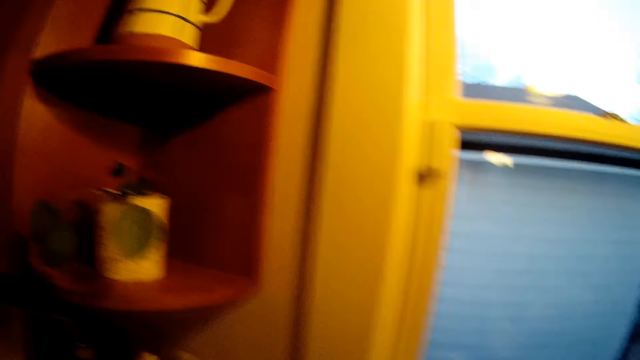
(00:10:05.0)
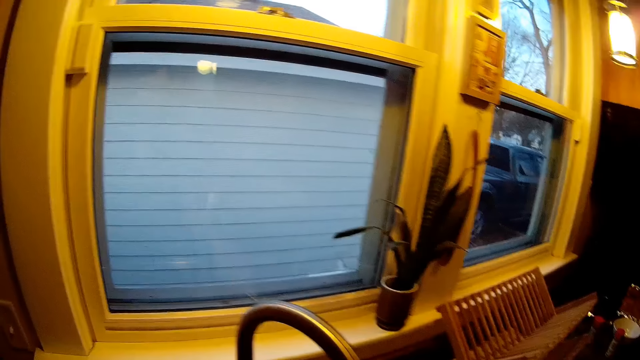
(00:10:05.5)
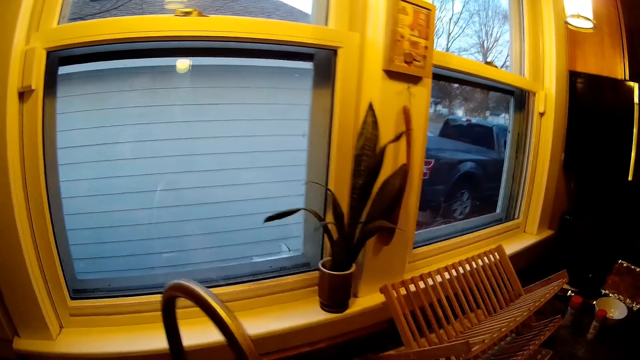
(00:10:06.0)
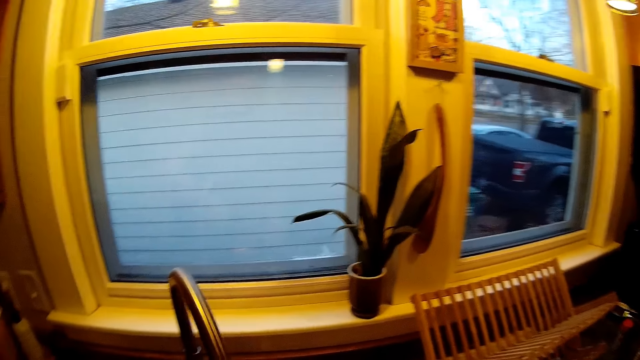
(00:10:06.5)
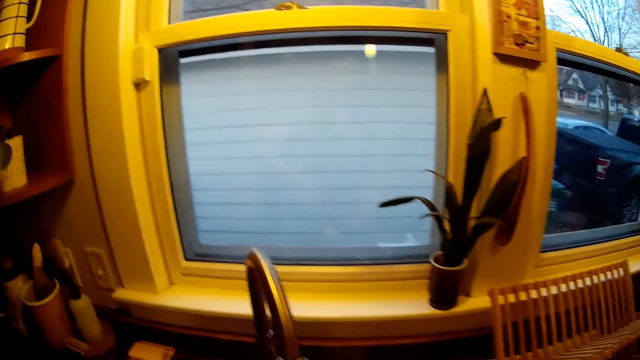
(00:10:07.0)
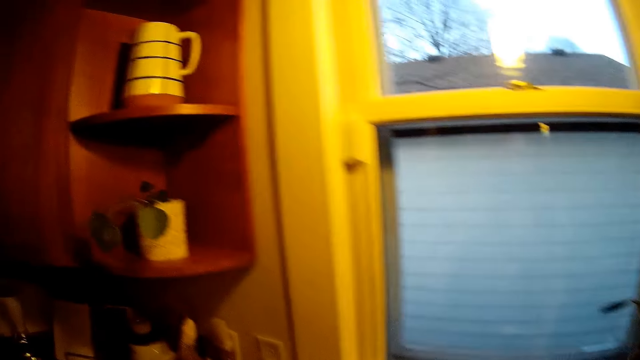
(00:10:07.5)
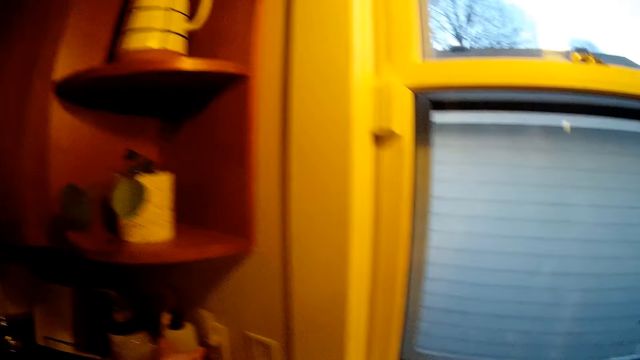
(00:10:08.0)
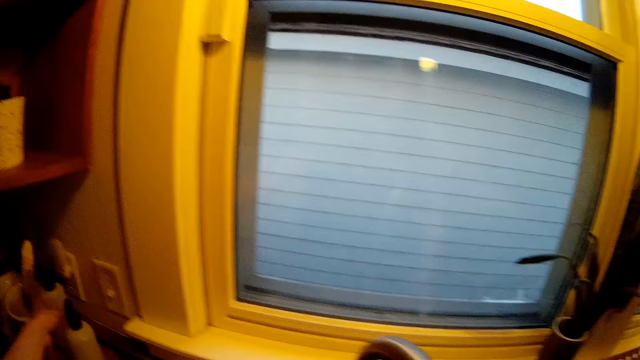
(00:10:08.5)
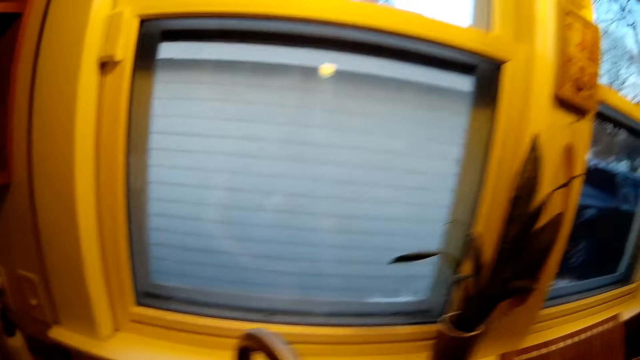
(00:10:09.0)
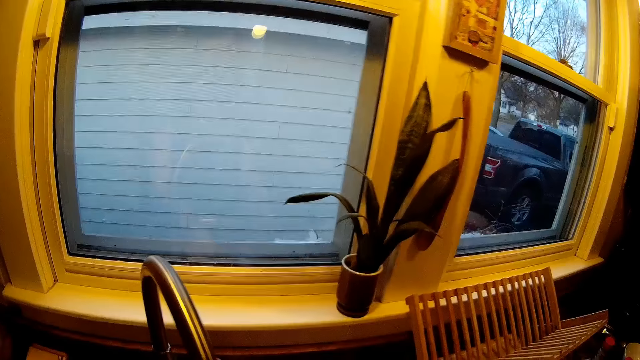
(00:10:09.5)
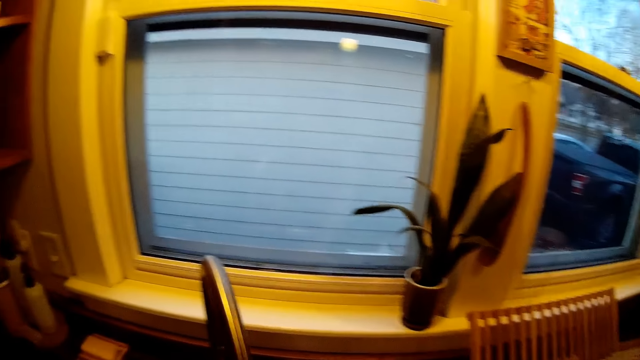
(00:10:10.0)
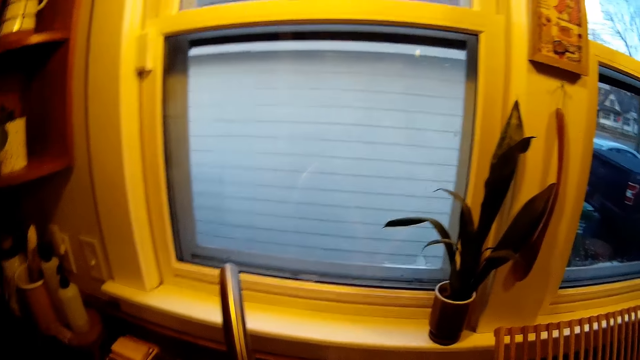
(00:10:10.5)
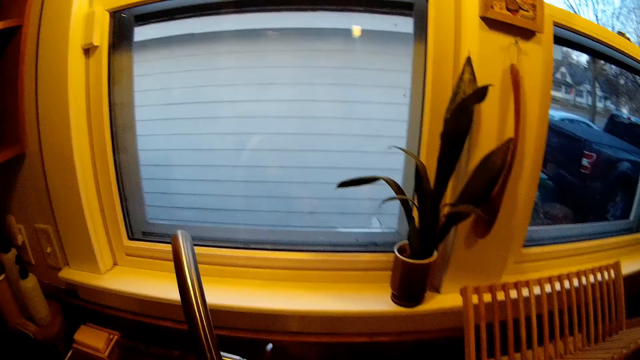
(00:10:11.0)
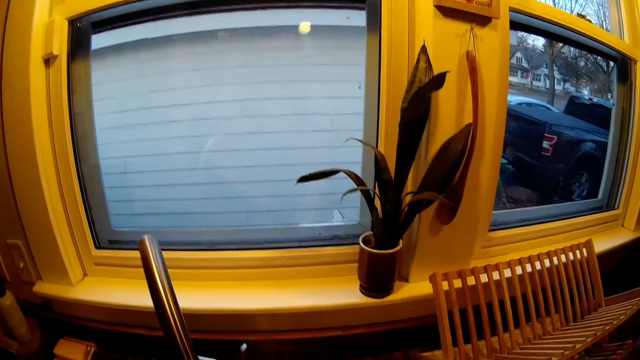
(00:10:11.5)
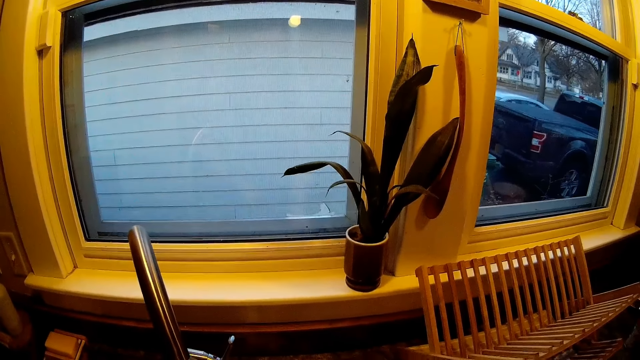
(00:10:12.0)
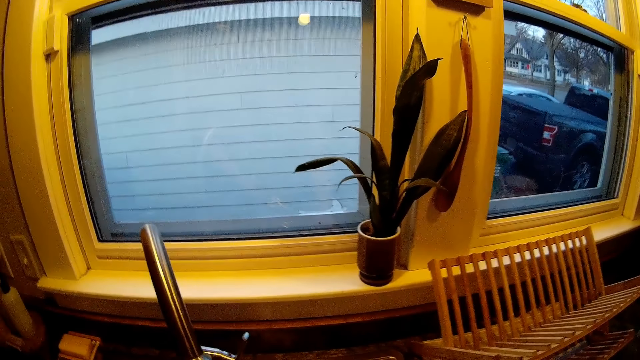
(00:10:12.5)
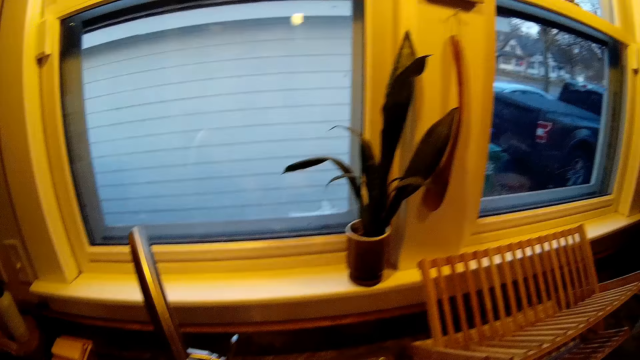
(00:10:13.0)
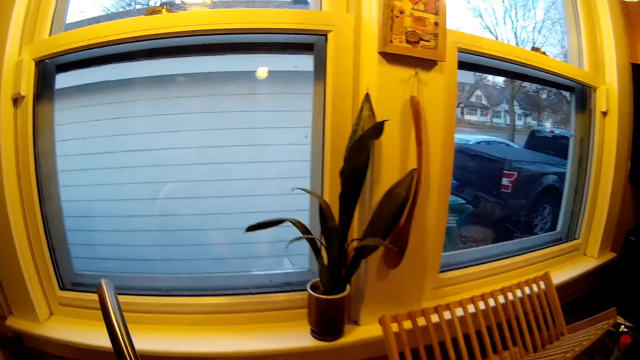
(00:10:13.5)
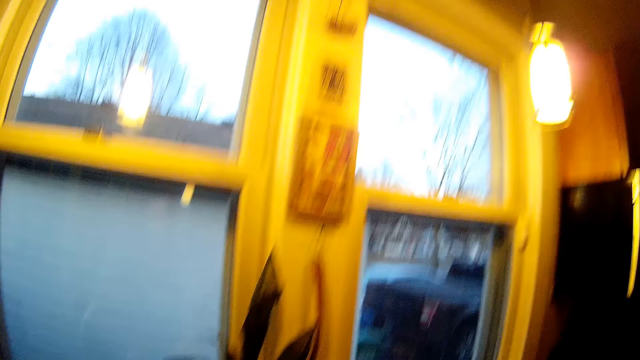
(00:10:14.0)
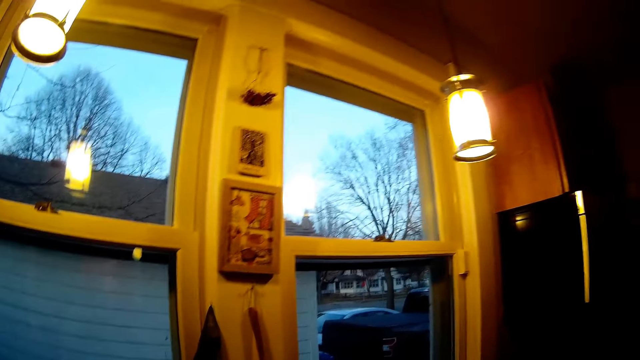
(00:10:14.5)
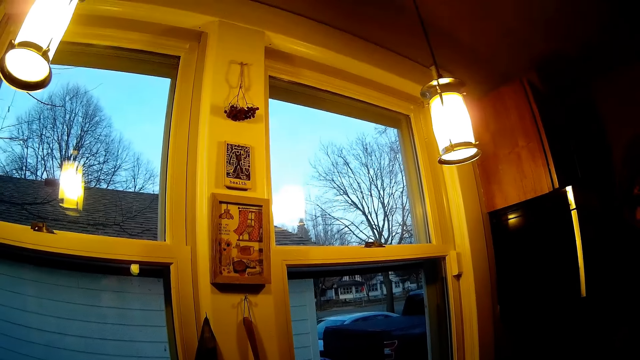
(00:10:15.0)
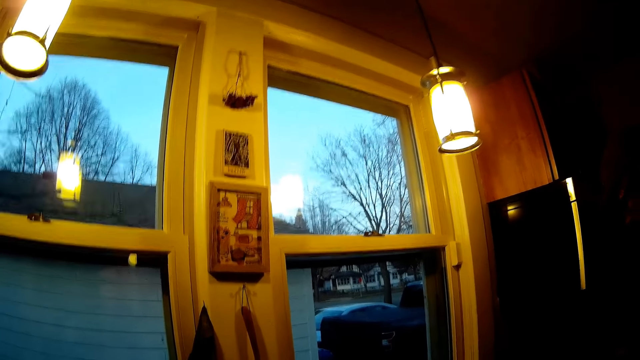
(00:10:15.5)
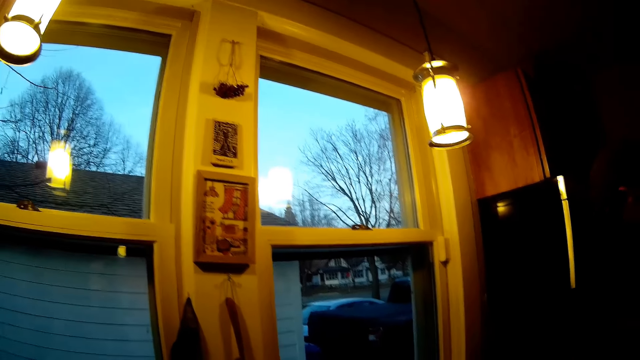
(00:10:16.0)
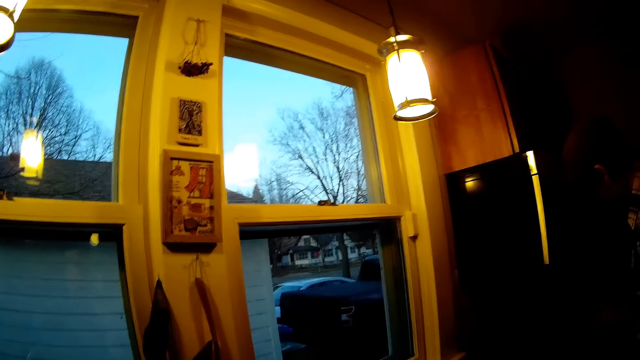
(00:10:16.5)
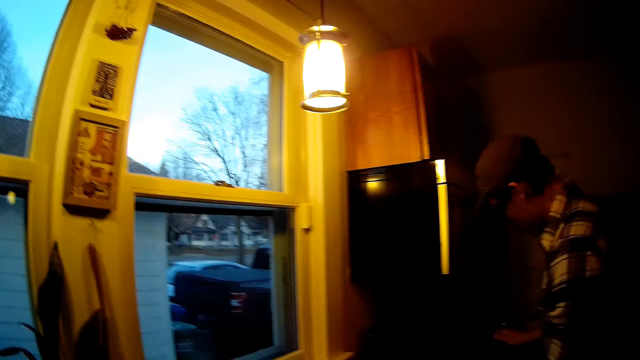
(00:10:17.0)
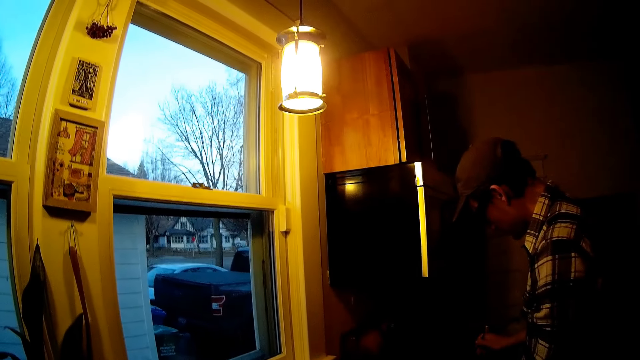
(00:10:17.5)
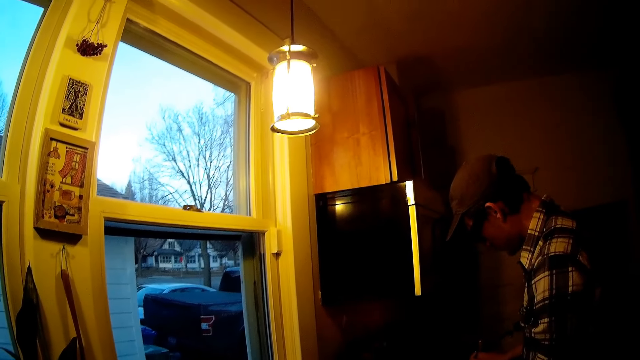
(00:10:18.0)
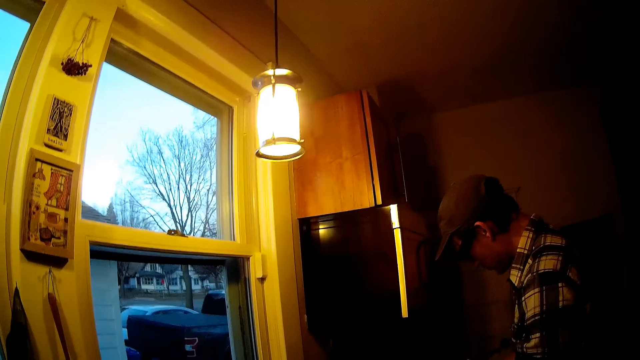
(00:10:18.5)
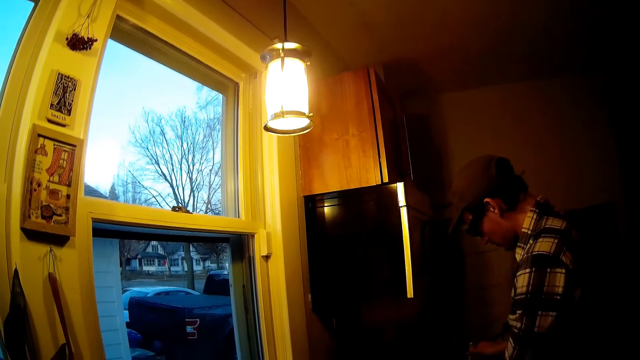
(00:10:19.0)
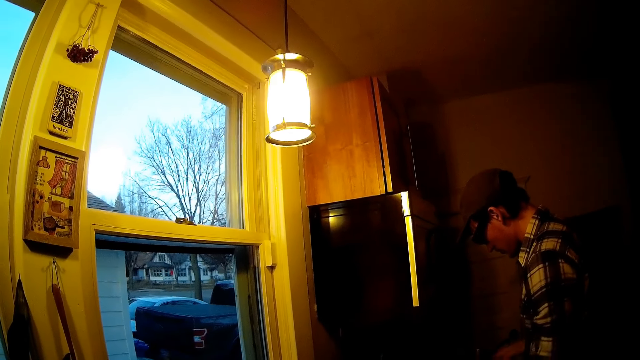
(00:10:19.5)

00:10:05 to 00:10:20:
The camera wearer places a dishwashing liquid on the kitchen countertop with her left hand. She talks to the man. The man holds a spoon in his right hand.

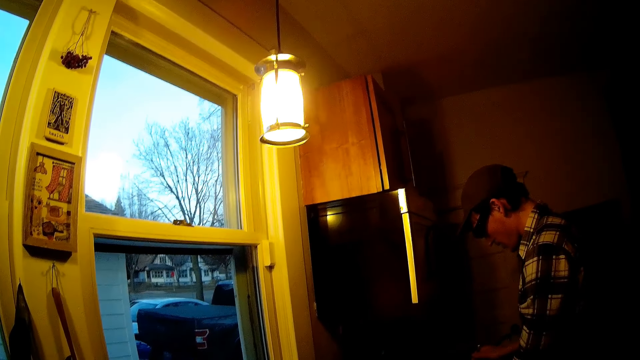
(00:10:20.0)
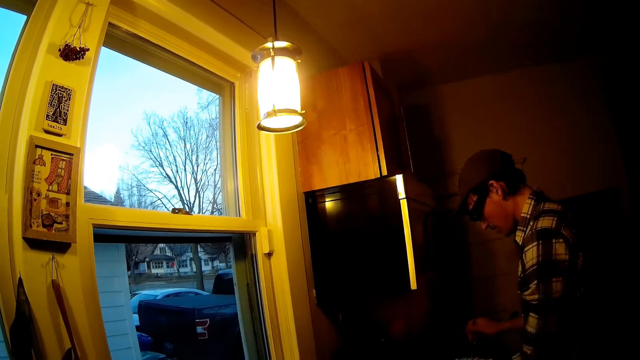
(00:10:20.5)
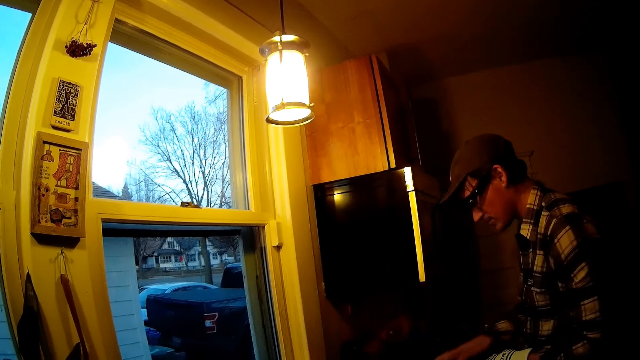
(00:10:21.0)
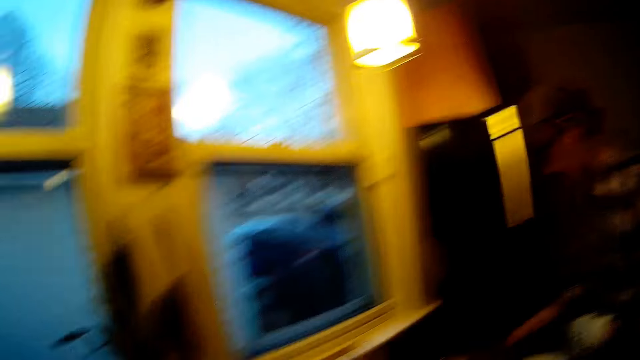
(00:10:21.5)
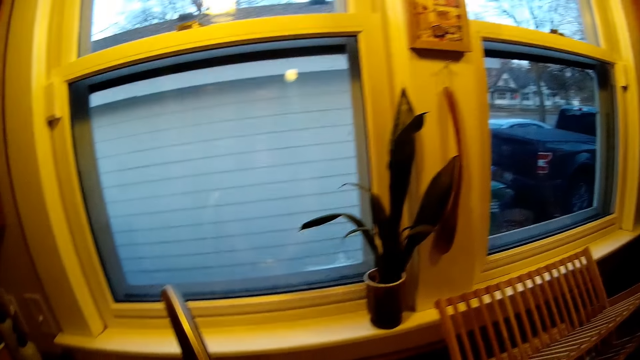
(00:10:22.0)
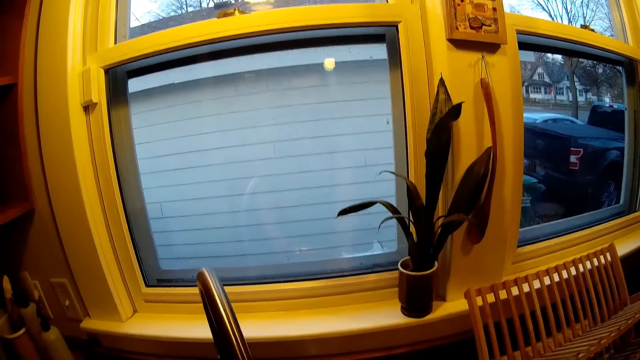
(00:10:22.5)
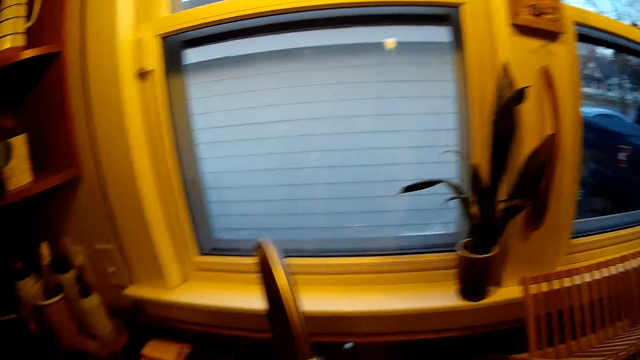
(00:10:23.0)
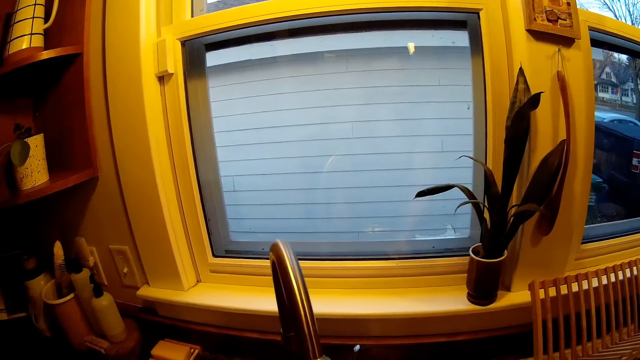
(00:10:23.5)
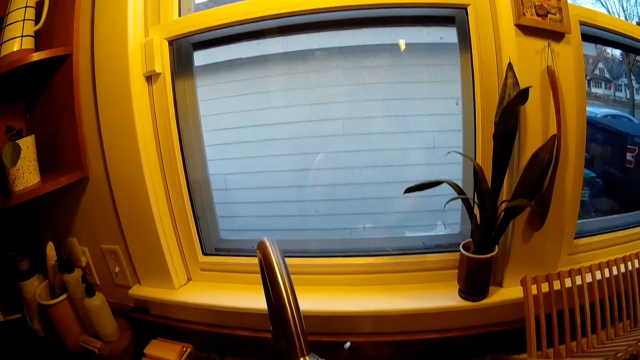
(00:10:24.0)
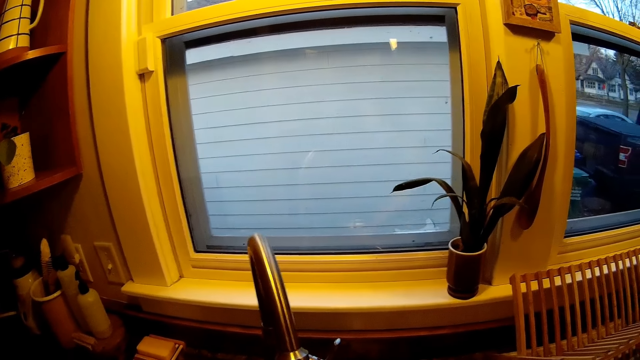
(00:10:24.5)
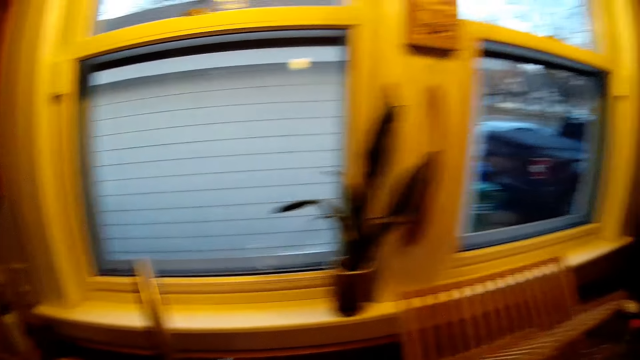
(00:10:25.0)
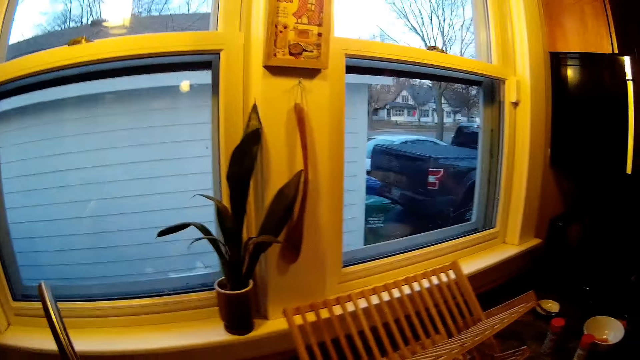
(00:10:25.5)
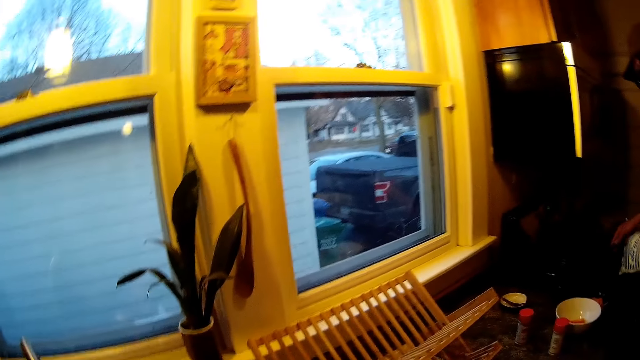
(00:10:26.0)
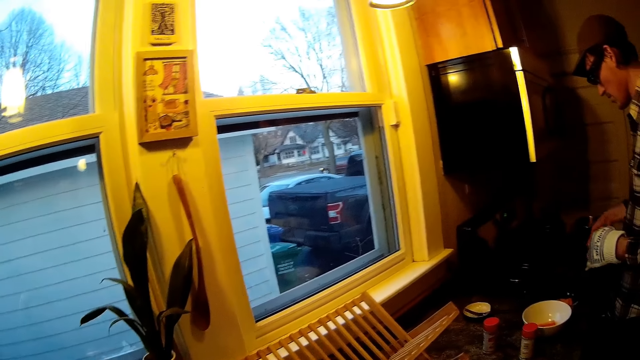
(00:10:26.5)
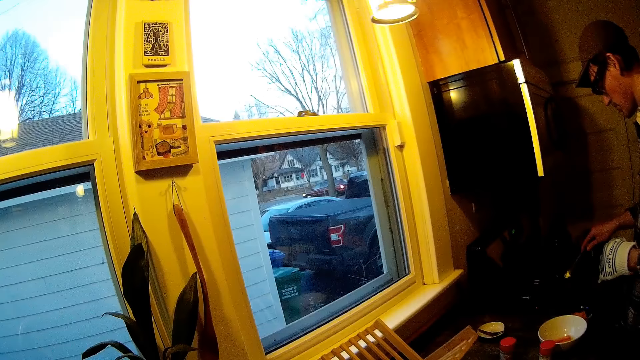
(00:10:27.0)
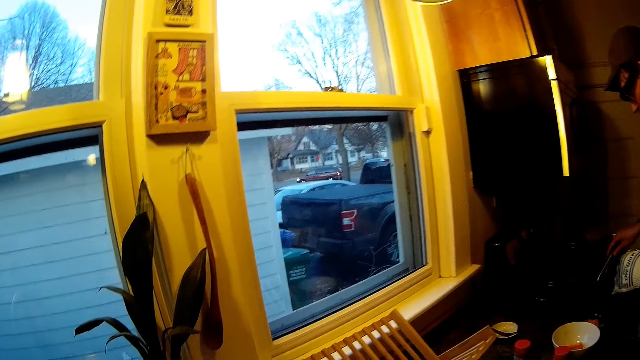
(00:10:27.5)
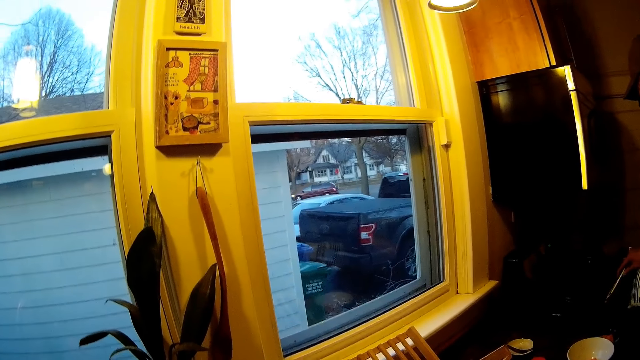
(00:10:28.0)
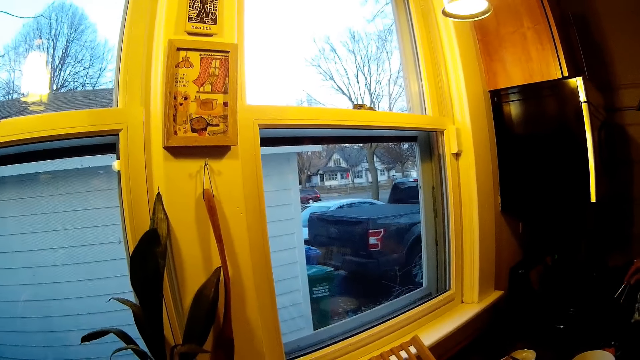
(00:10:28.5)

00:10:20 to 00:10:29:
The man places the spoon on the kitchen countertop with his right hand. The man fries food with a tong in his right hand.
